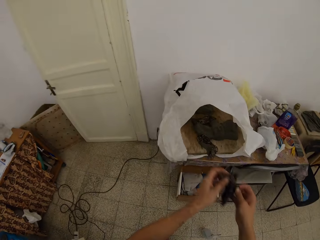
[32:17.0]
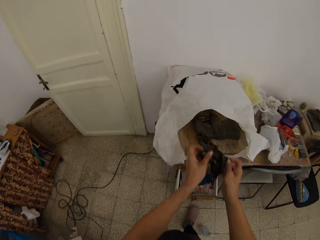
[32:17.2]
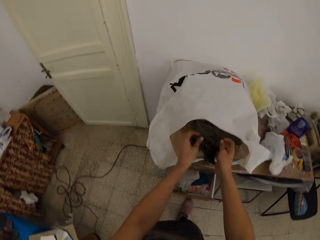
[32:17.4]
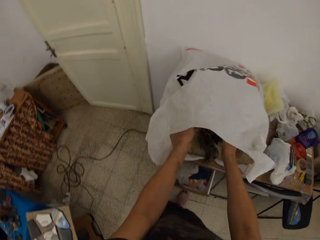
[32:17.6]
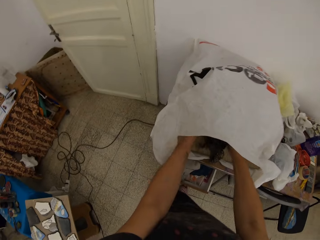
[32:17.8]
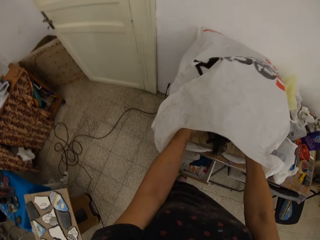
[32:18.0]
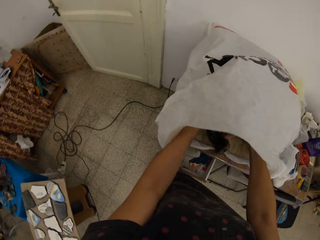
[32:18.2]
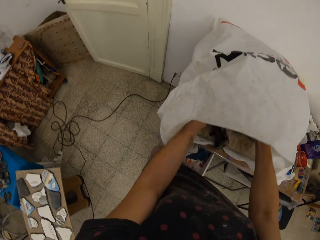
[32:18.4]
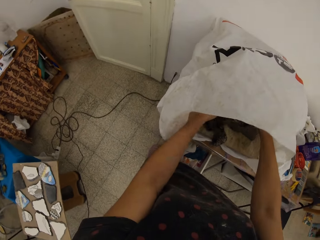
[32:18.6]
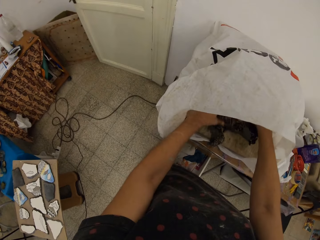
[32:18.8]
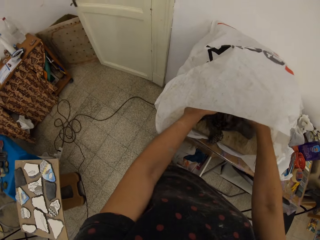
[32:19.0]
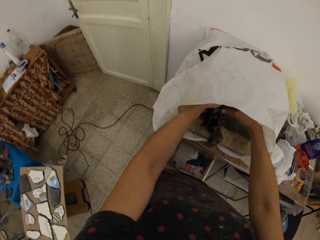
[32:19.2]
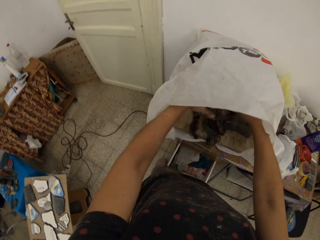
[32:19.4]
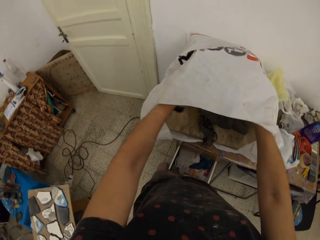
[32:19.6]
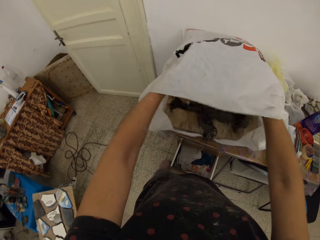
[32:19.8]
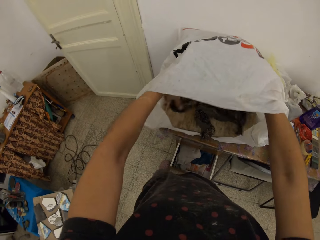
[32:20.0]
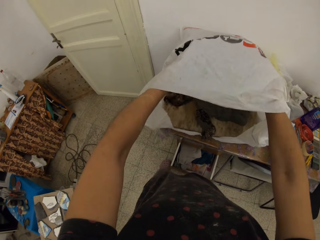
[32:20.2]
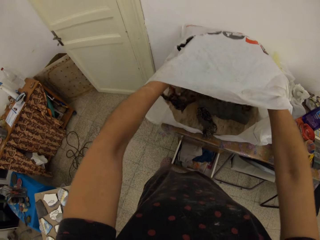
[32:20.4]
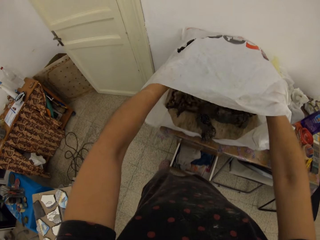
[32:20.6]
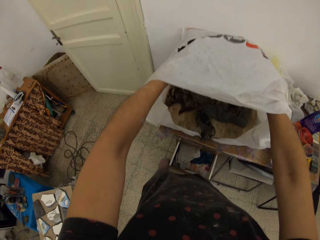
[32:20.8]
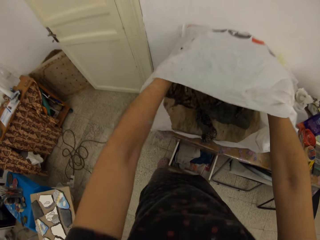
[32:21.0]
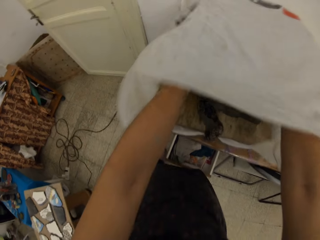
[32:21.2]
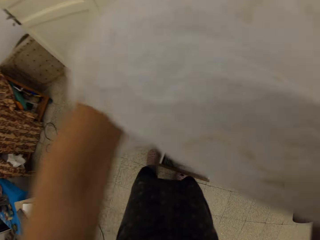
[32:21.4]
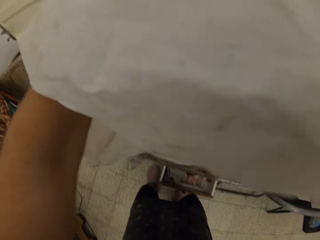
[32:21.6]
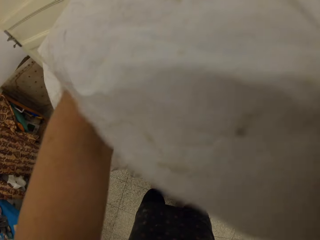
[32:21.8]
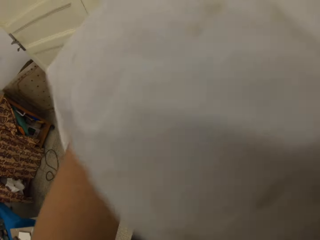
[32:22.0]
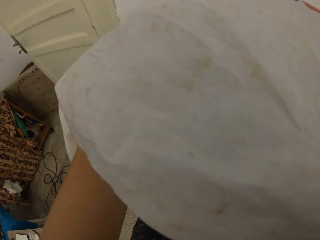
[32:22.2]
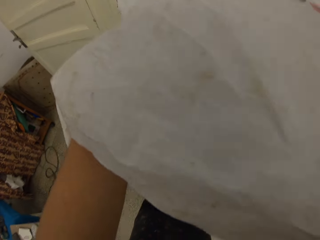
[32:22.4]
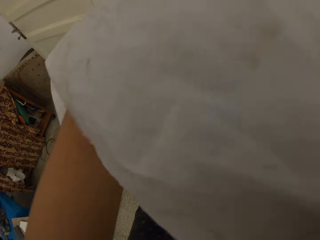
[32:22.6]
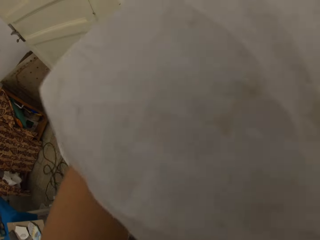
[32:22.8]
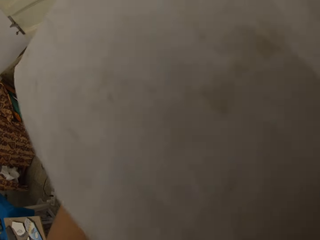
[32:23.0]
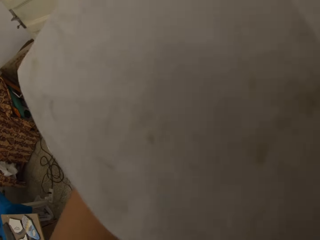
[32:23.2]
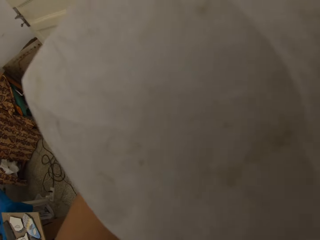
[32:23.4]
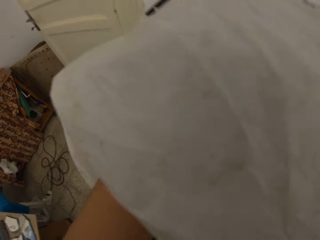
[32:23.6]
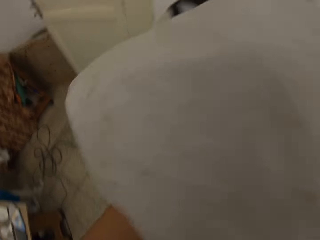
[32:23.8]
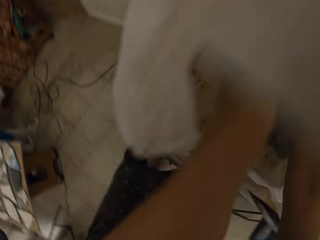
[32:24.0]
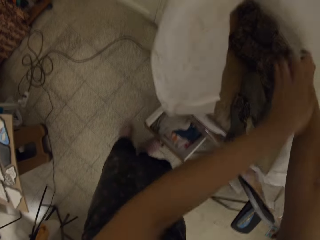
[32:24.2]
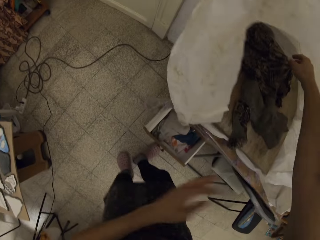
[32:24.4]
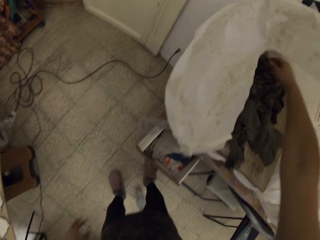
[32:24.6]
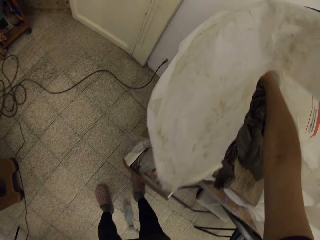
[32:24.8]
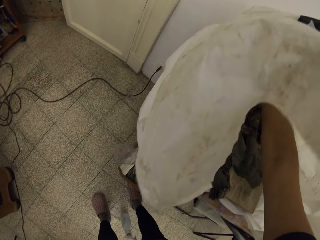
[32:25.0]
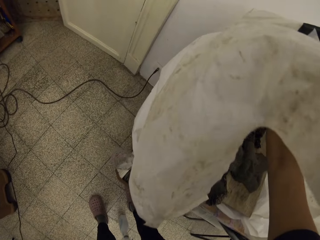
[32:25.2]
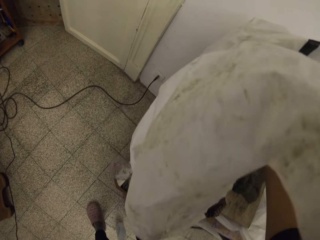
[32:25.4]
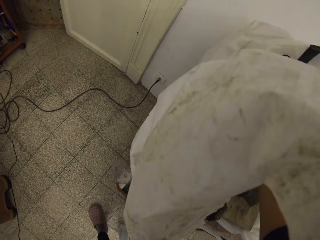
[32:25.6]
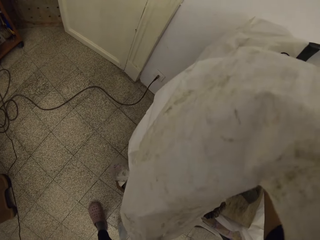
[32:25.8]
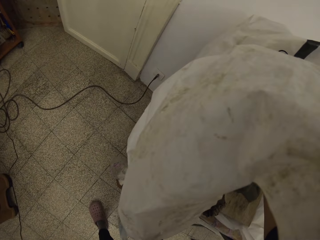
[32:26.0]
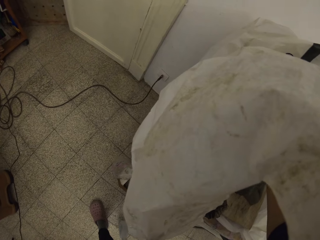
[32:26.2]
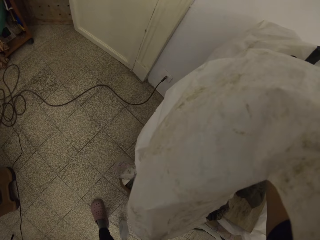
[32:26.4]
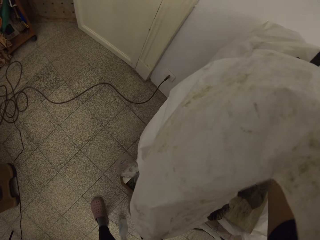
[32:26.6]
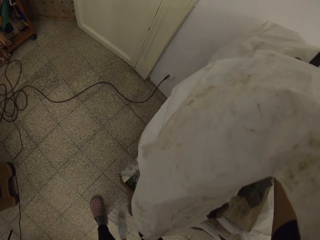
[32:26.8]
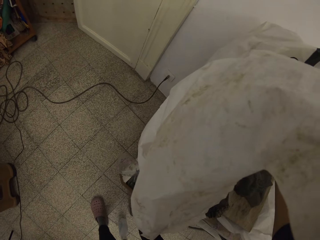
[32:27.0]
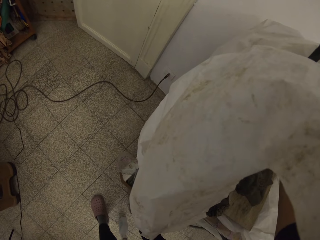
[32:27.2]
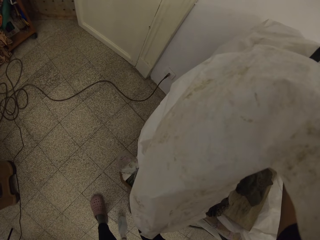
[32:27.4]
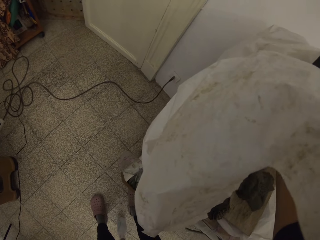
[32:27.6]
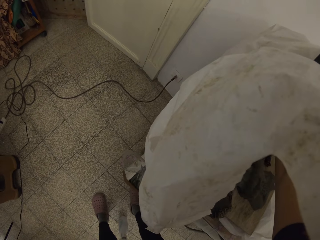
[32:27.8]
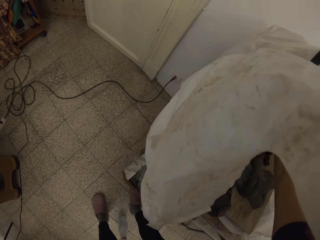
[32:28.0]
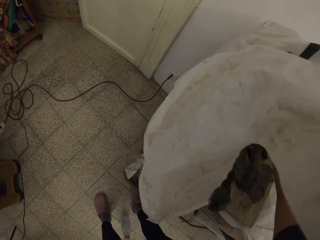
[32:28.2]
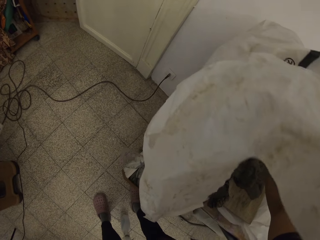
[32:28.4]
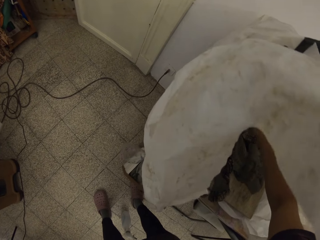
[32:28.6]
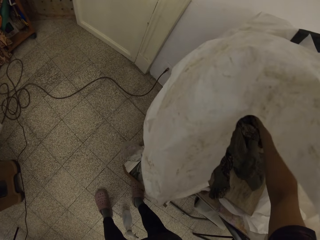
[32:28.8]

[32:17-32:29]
The camera wearer shakes the piece of cloth on the ceramic art in the nylon on the table with both hands. They cover the clay model or ceramic art with a damp cloth.

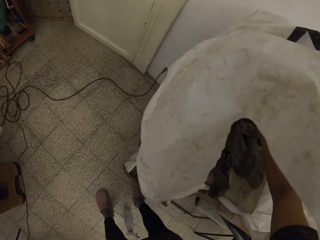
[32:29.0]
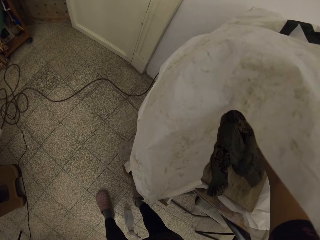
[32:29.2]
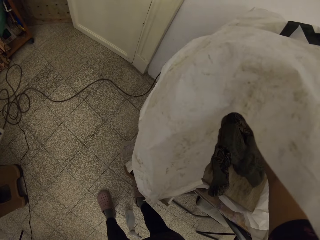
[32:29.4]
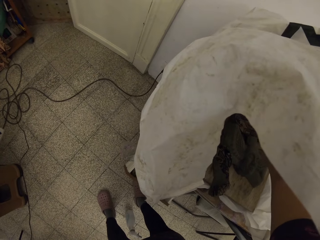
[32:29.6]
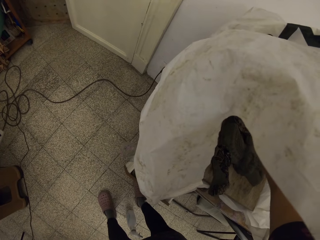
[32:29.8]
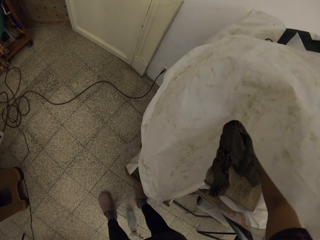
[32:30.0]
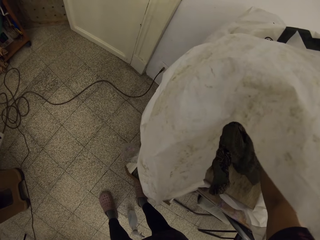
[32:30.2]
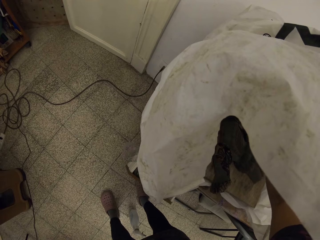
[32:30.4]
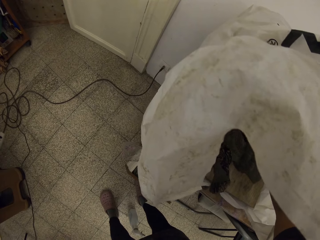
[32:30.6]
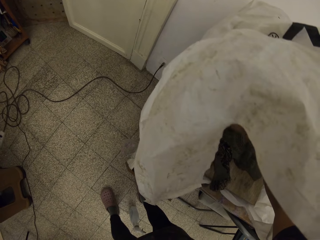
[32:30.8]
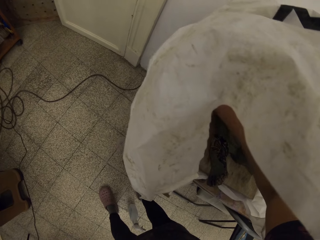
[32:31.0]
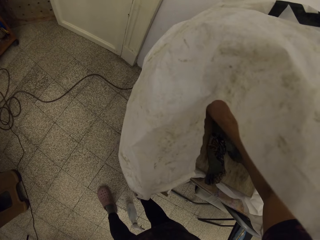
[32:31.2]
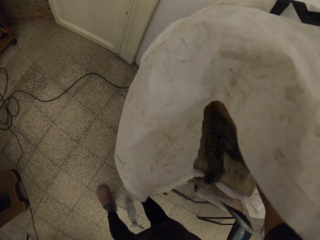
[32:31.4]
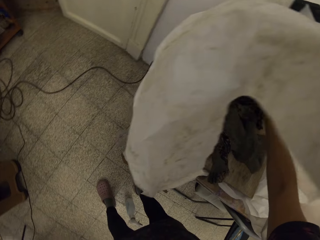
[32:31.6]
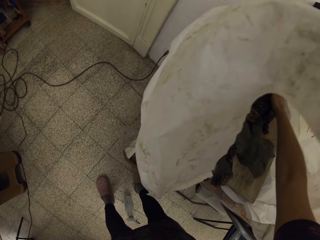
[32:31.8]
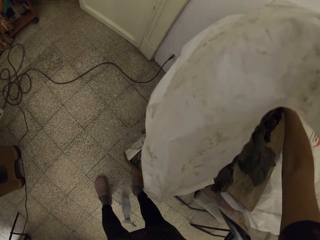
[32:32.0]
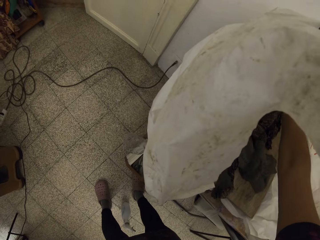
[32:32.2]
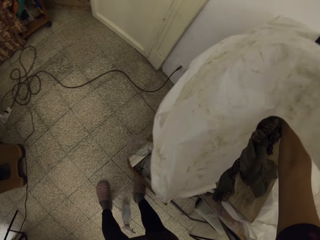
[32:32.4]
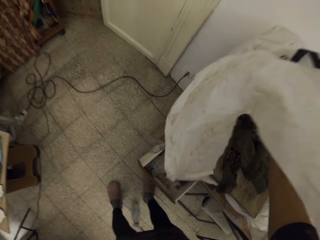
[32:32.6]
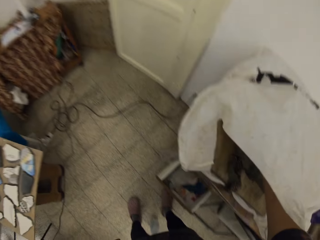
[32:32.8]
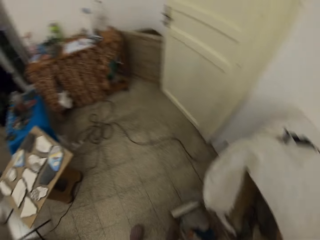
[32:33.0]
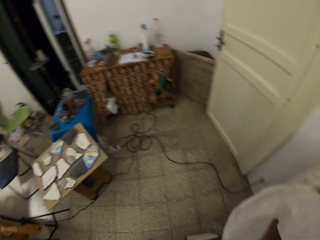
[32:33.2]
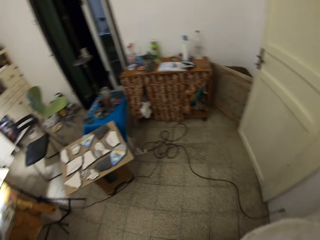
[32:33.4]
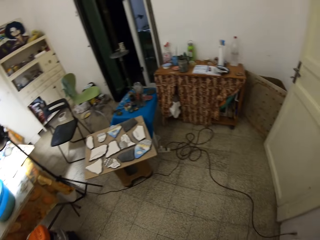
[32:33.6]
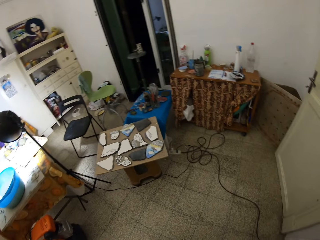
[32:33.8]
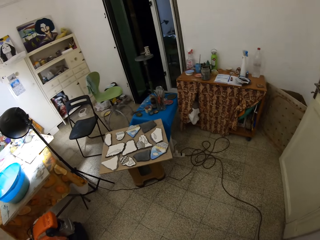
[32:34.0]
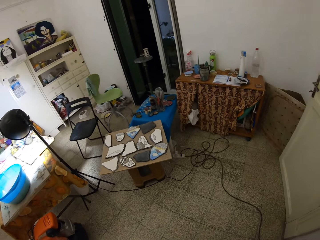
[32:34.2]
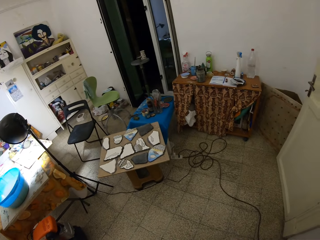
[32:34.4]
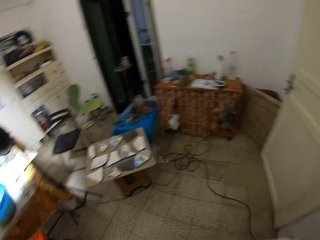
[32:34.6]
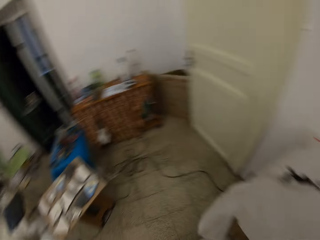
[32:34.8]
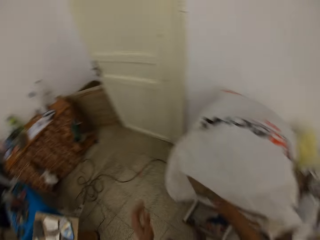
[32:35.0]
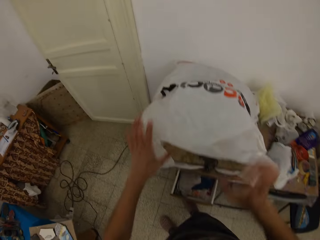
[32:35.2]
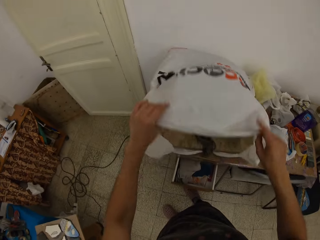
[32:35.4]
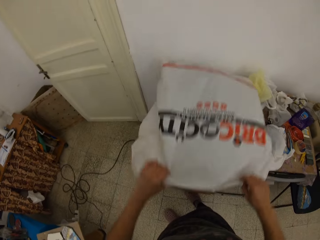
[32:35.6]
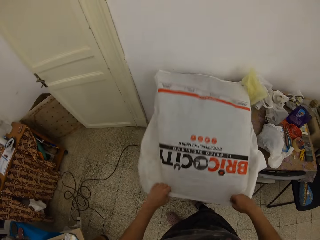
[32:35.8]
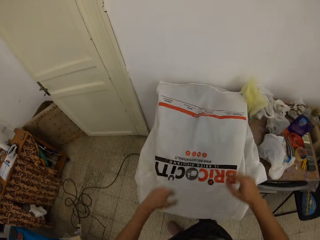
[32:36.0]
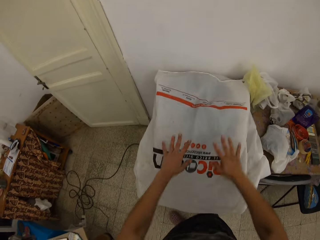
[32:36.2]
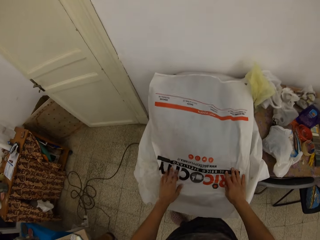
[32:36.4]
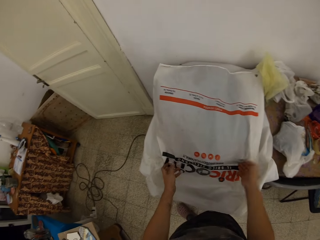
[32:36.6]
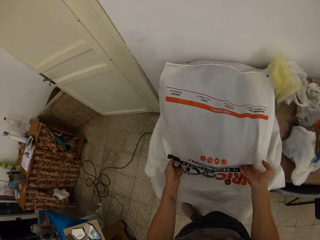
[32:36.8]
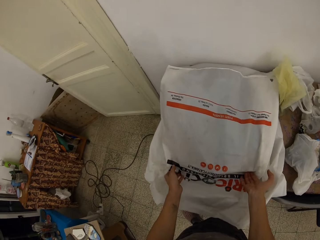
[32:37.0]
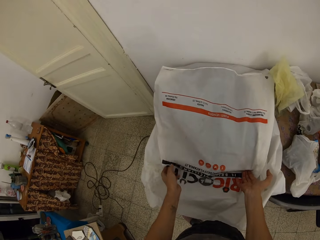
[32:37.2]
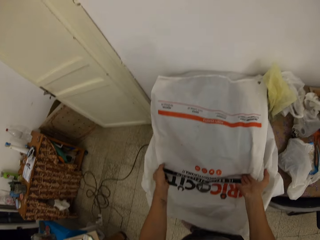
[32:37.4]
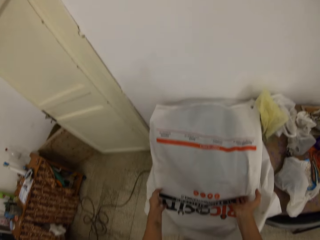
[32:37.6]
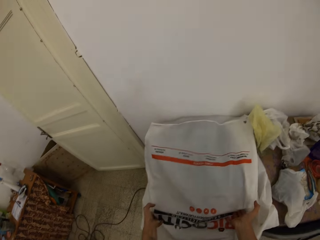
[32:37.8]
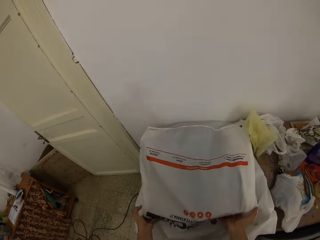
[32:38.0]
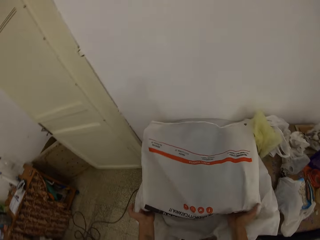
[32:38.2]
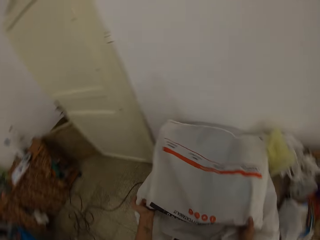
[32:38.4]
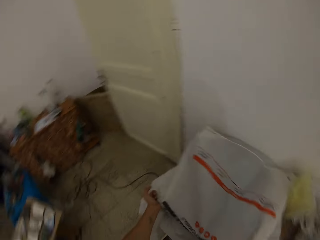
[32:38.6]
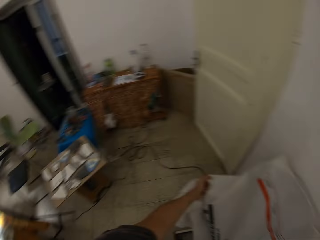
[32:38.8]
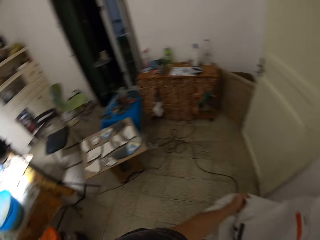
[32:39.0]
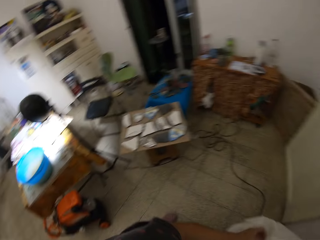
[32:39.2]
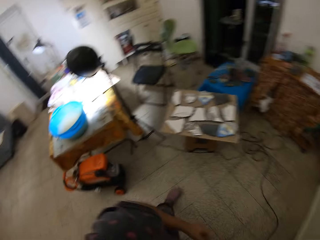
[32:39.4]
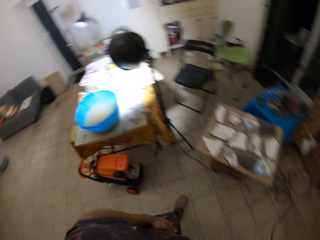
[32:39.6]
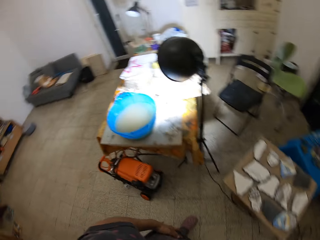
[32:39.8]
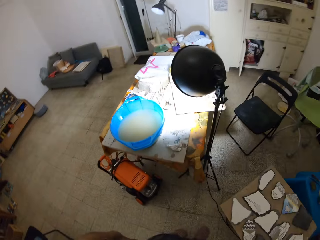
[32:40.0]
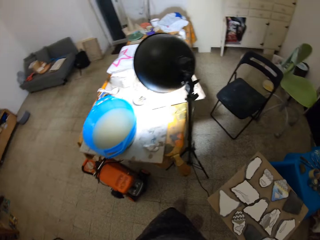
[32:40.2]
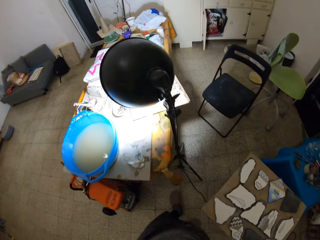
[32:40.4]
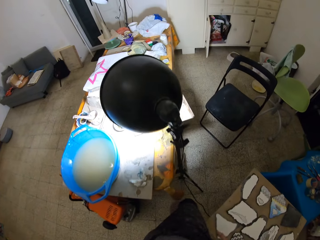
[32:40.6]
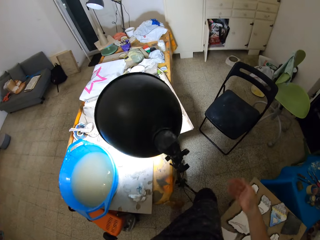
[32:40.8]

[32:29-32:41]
The camera wearer looks around. They cover the clay model with a polythene bag on the table with both hands.
